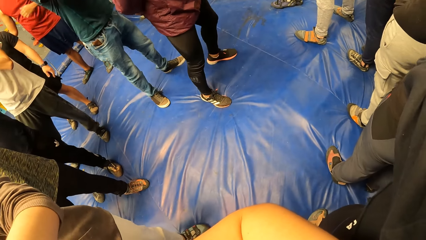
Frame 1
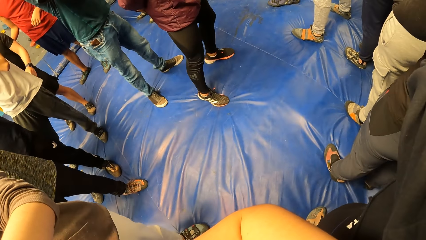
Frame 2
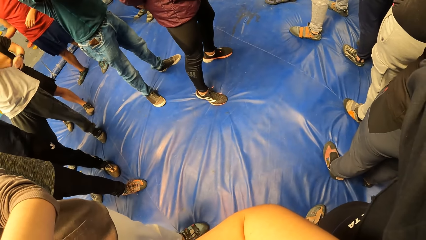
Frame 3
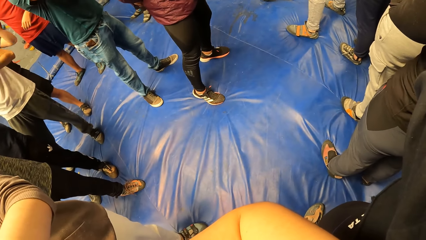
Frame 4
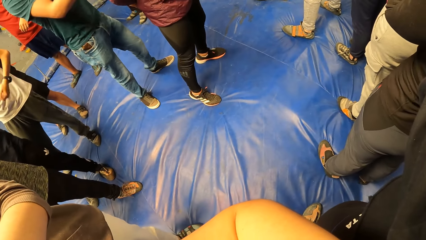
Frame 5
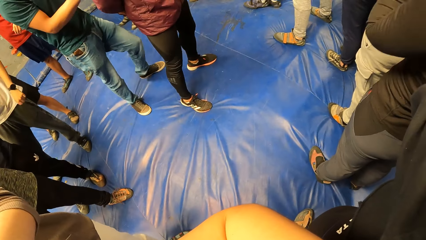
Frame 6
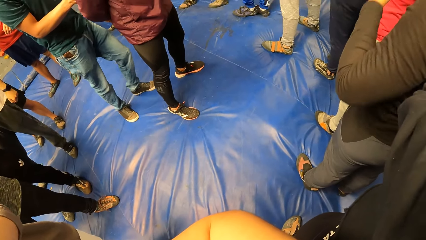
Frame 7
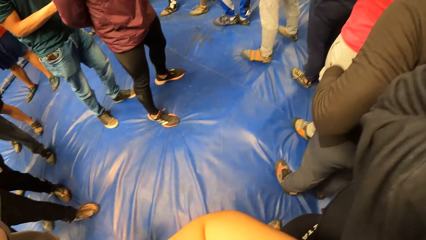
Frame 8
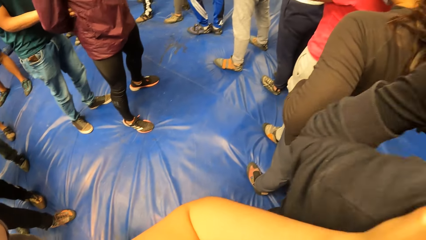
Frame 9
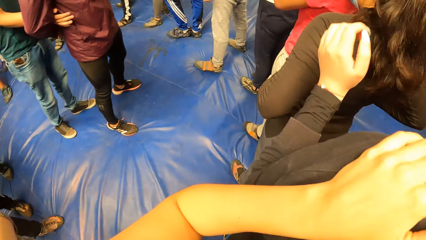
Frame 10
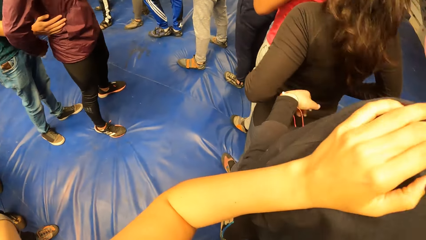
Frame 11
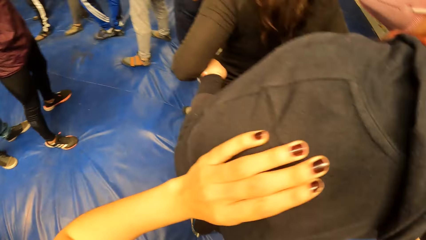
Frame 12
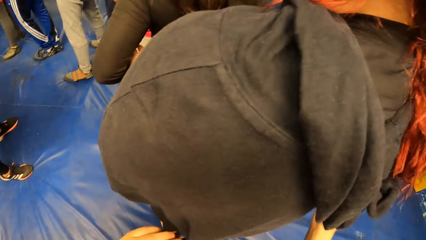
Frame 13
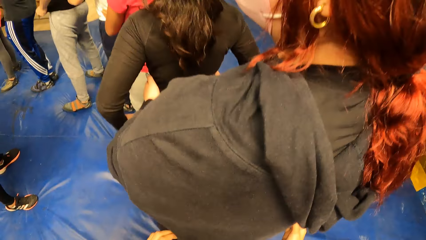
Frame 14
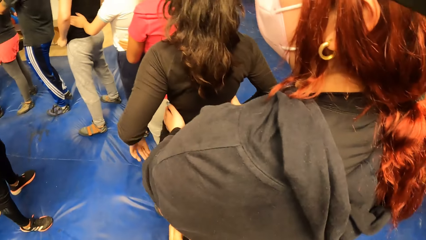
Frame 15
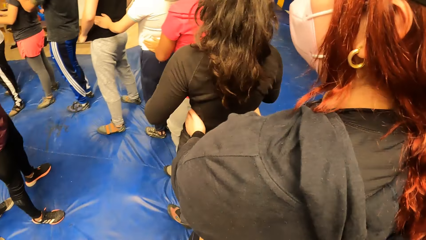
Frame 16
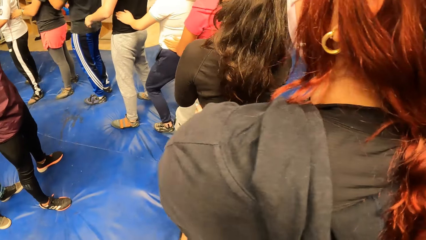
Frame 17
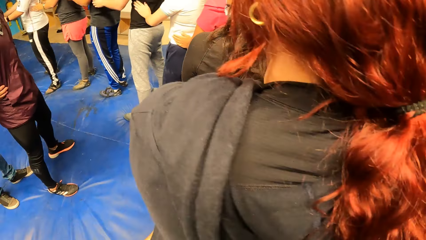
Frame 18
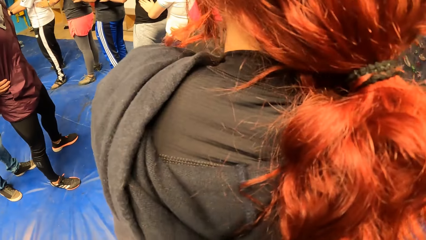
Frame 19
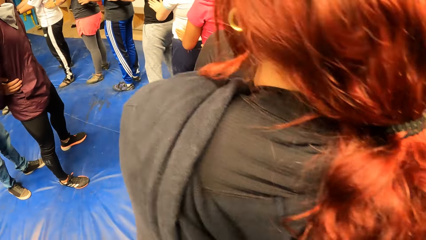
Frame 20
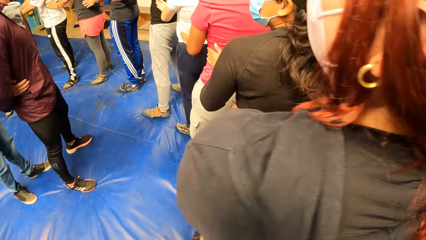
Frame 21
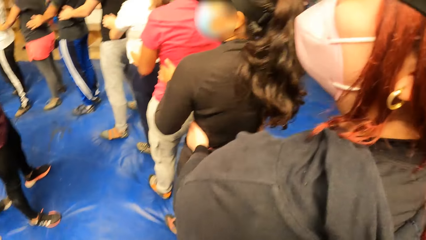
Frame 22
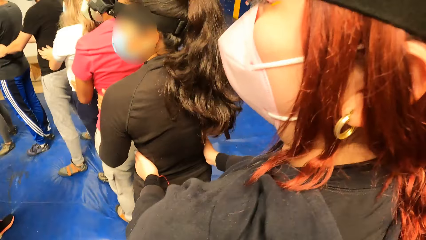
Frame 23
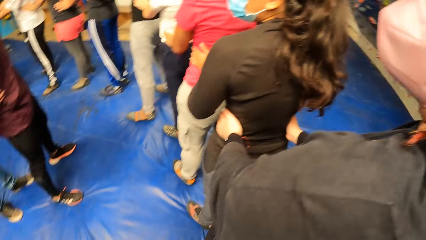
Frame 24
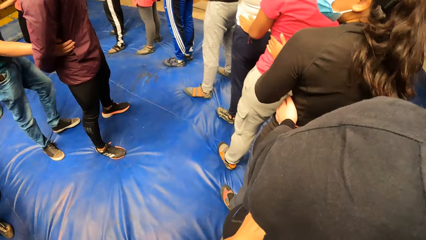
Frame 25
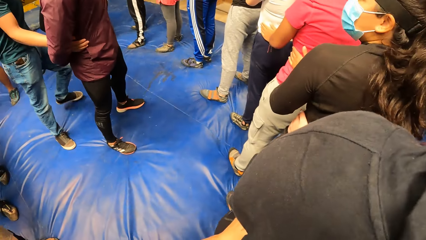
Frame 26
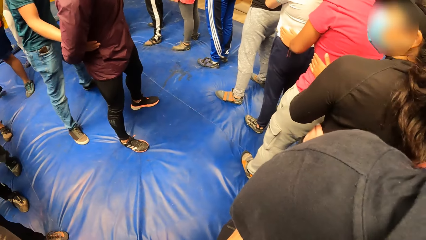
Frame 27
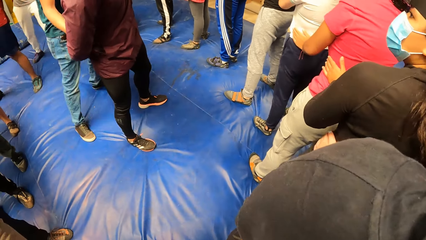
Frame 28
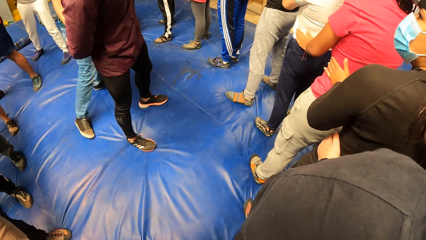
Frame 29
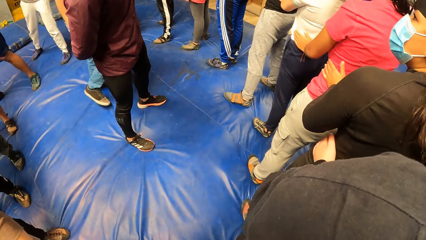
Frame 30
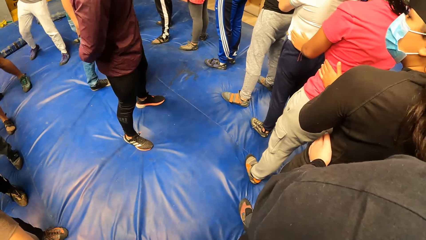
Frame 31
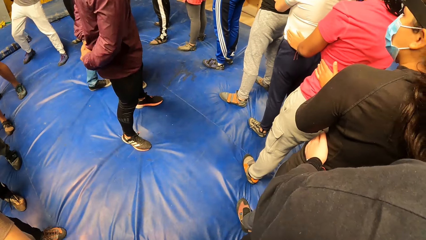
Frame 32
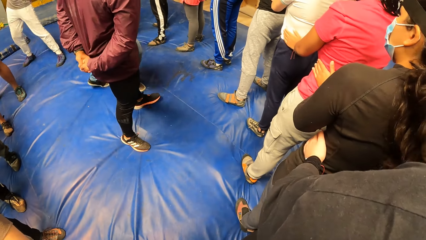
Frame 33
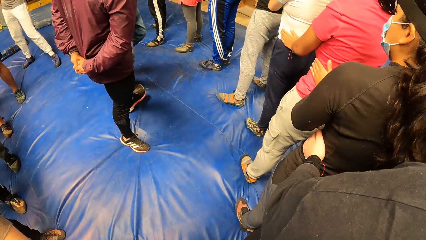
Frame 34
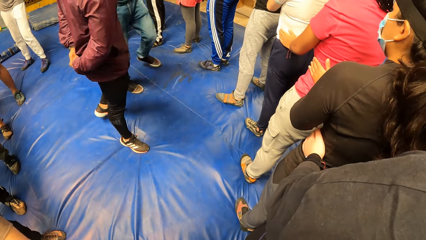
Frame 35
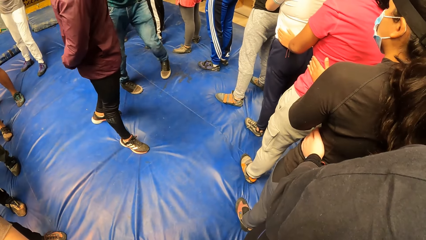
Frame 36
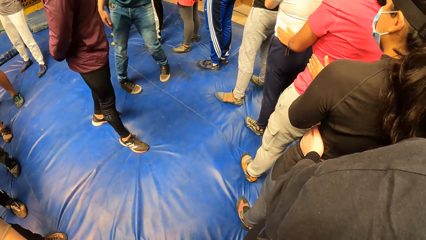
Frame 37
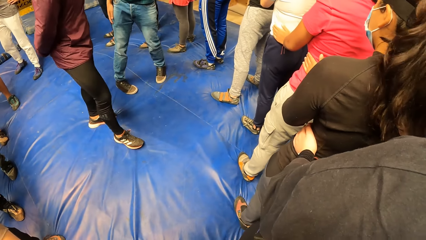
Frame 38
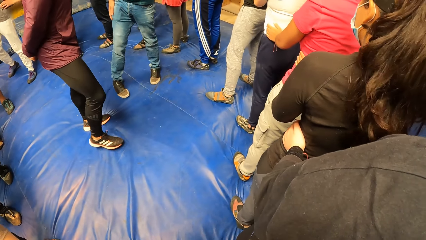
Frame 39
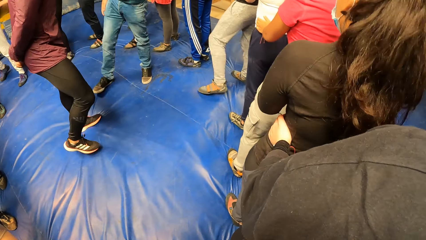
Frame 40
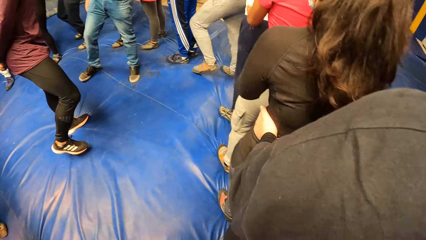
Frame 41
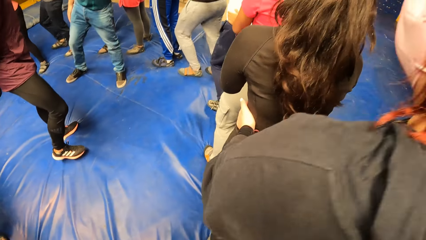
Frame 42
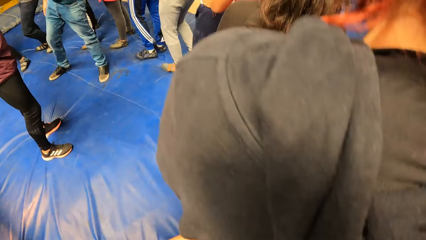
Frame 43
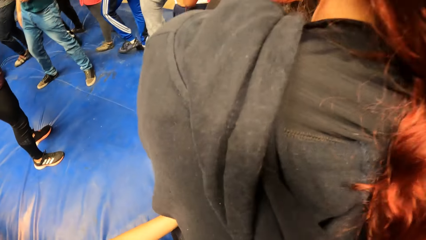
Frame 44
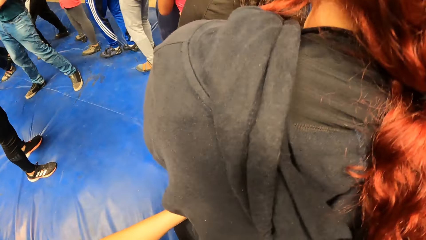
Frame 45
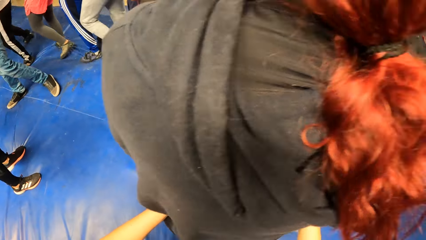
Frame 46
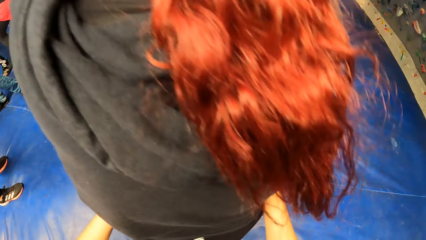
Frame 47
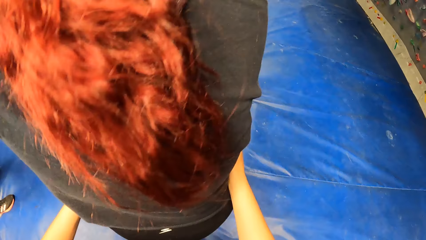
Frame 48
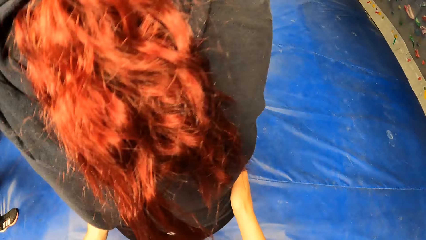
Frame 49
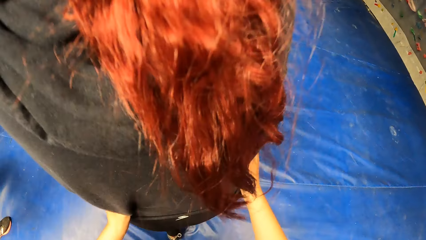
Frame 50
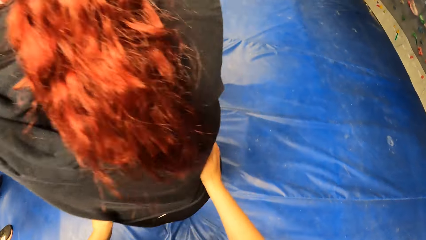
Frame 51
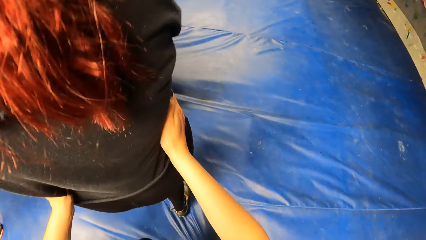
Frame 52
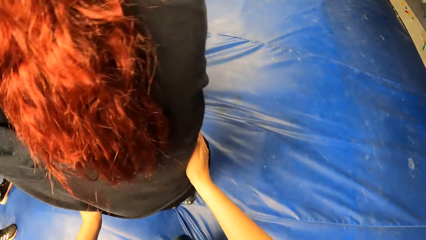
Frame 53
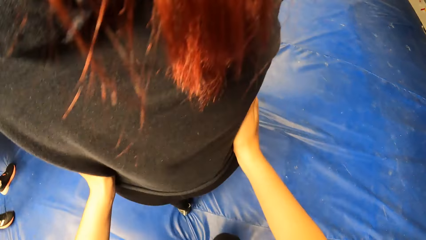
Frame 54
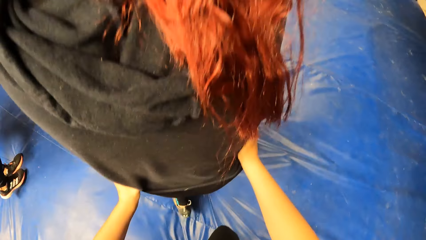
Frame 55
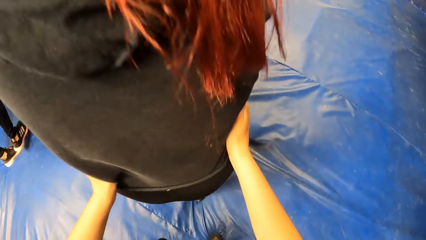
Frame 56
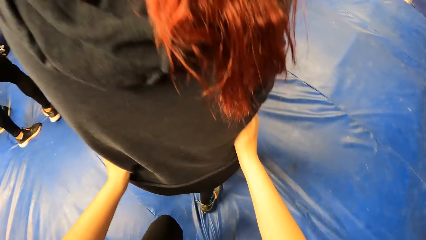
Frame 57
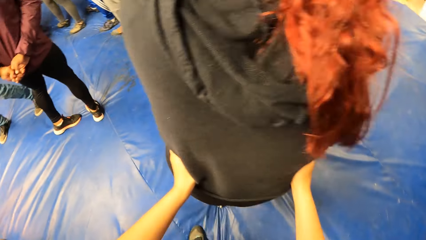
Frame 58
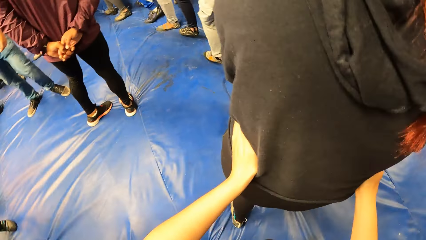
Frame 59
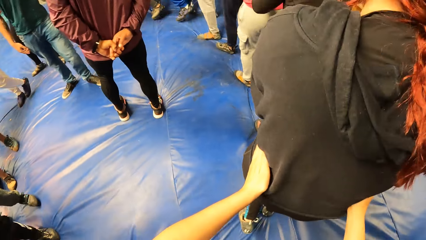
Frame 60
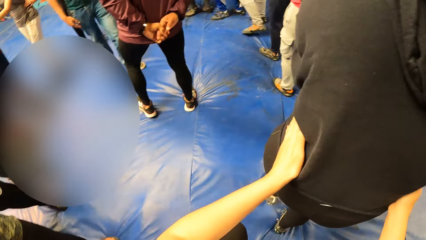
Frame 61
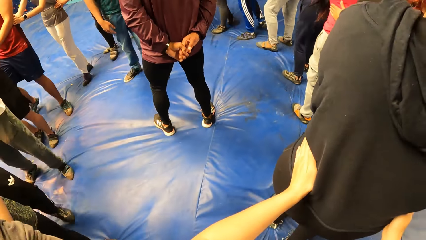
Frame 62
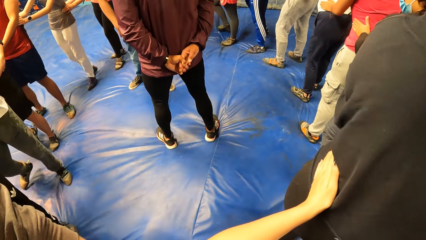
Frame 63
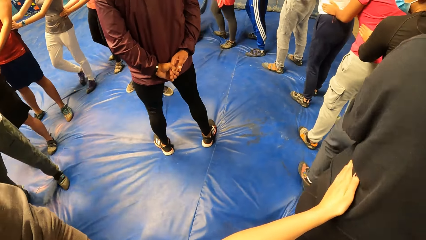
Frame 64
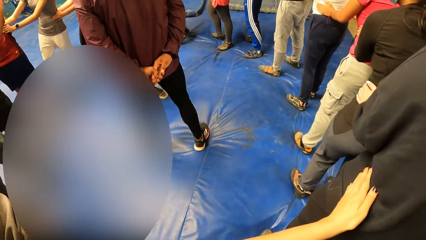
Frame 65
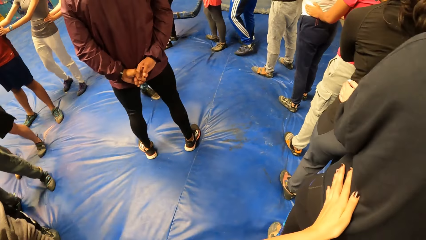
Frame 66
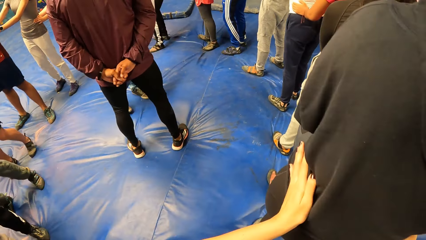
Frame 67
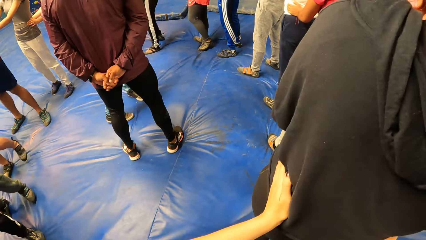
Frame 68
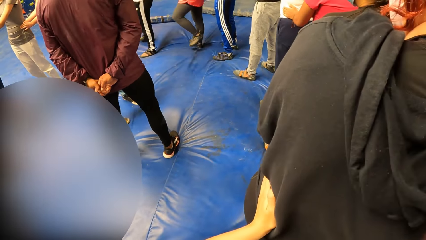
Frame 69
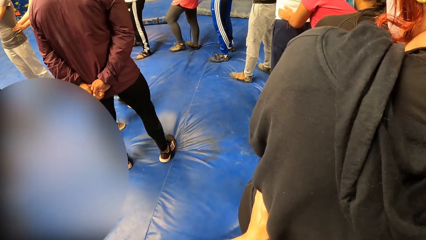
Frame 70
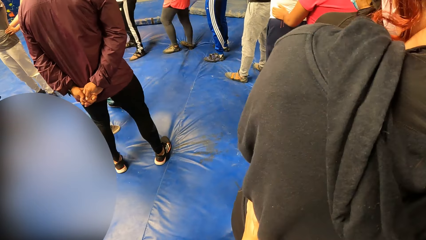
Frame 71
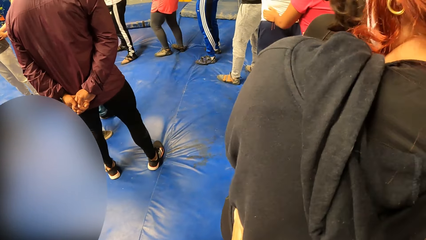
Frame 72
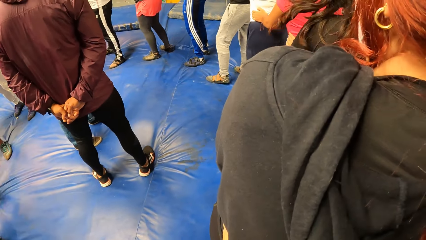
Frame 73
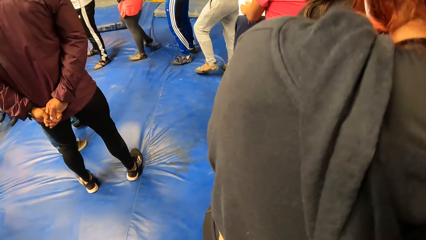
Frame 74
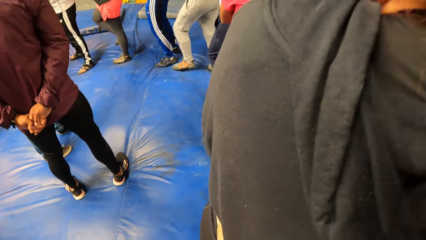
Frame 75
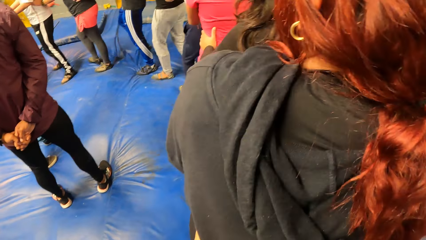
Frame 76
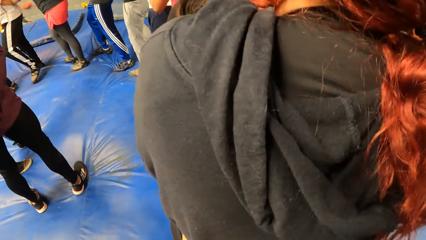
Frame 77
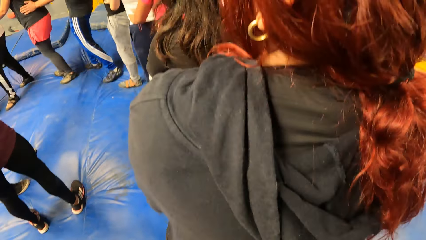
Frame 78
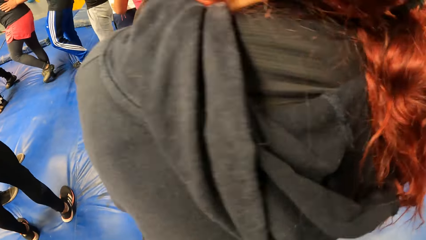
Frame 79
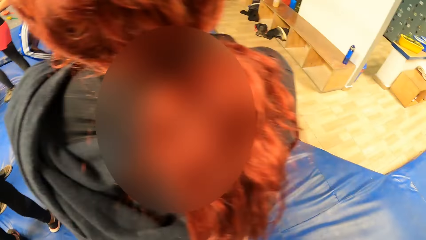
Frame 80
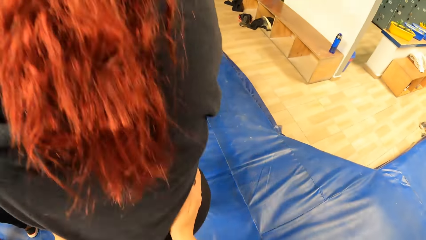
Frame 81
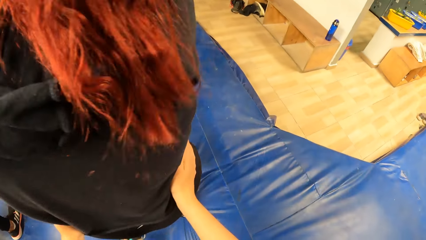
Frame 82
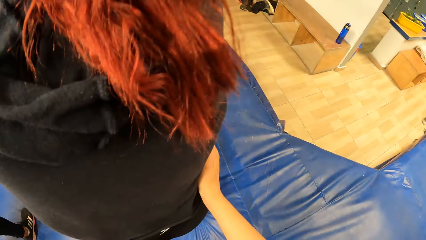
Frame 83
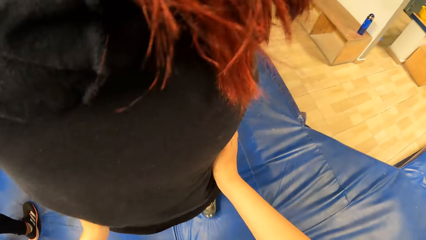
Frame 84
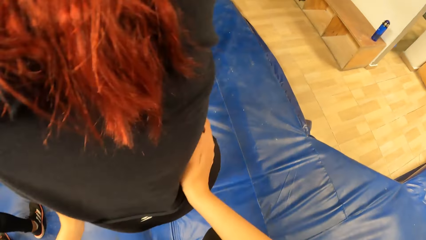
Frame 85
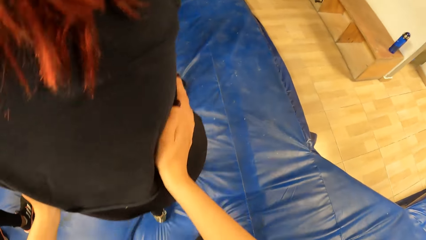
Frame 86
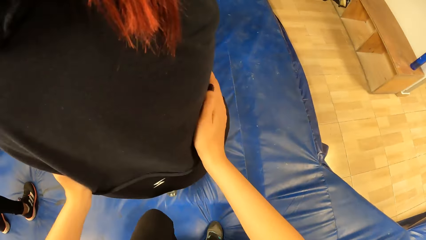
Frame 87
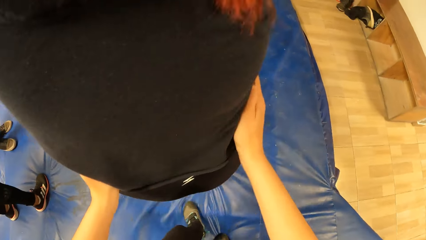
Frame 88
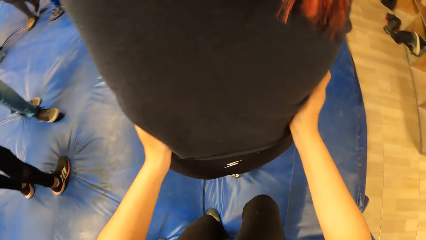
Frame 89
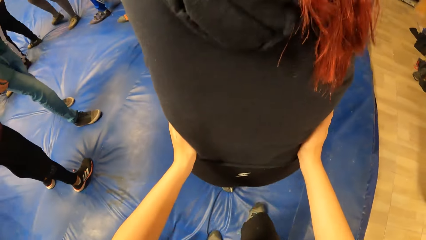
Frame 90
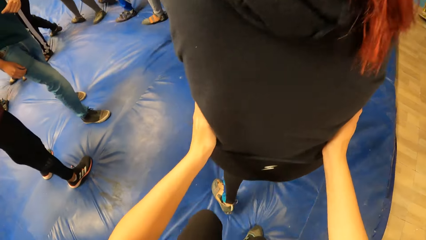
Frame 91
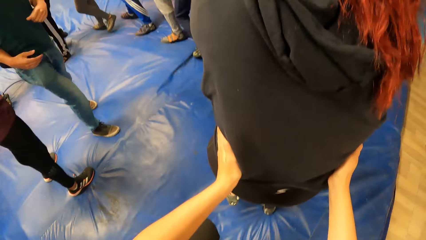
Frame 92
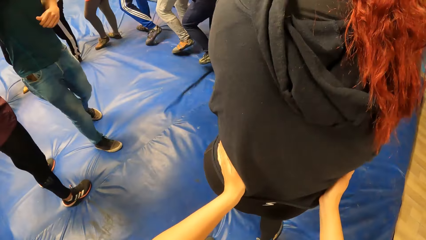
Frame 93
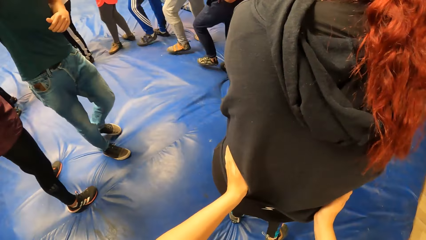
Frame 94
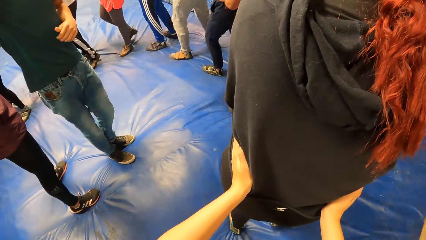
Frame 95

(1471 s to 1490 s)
The camera wearer lets go of a lady's back. The lady holds another lady's waist. The camera wearer holds the waist of the first lady with both hands. The first lady jumps and moves forward. The camera wearer jumps behind. They stop. A man holds his hands at the back.
